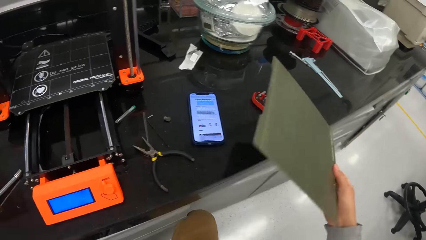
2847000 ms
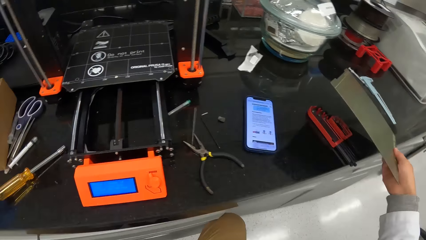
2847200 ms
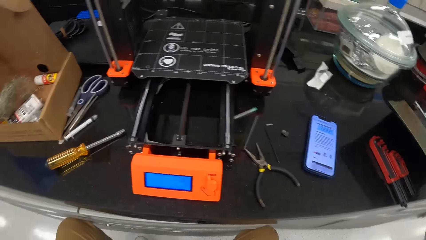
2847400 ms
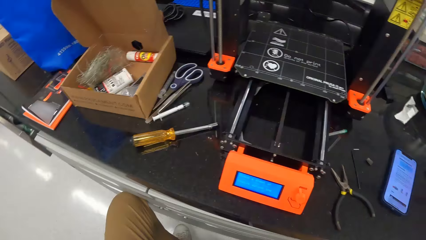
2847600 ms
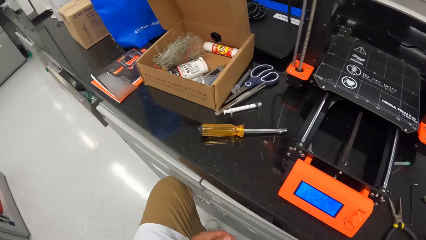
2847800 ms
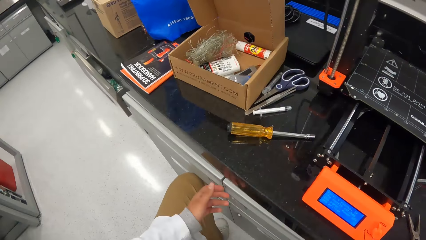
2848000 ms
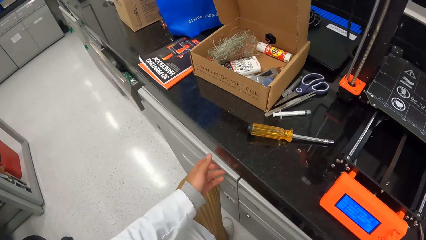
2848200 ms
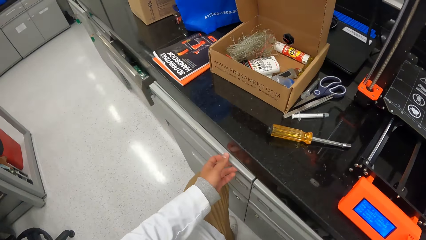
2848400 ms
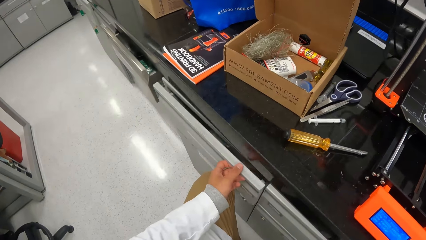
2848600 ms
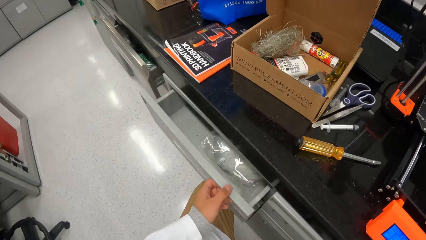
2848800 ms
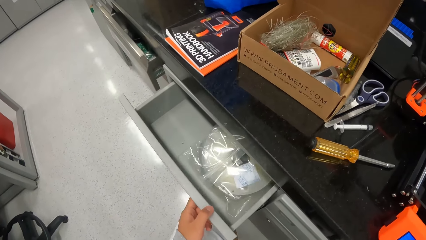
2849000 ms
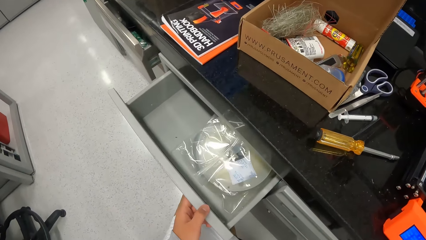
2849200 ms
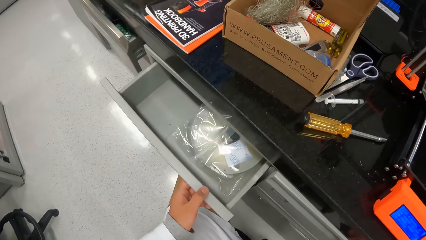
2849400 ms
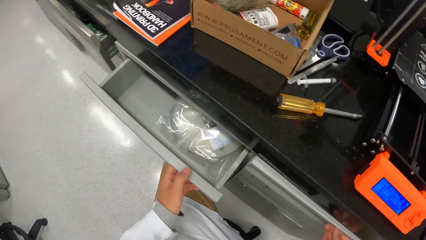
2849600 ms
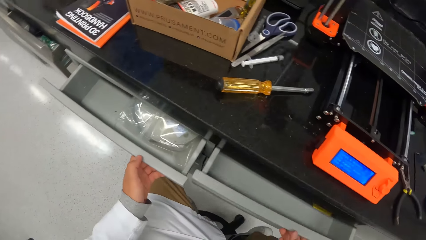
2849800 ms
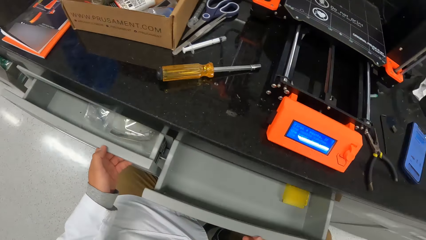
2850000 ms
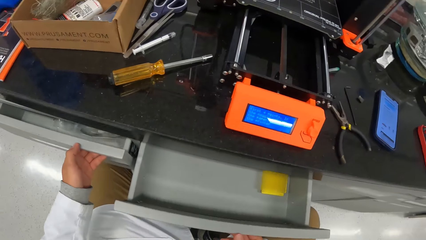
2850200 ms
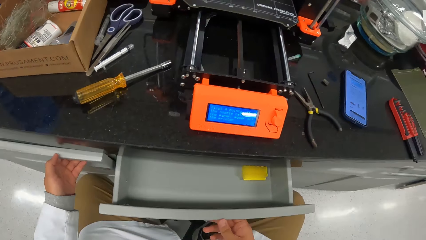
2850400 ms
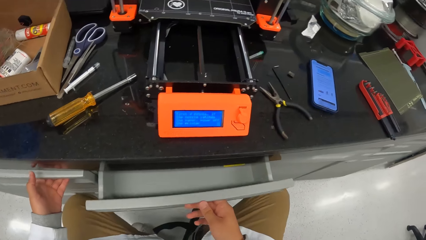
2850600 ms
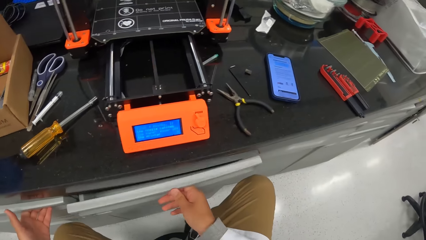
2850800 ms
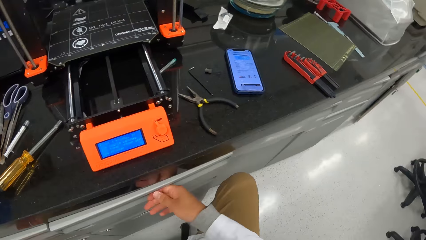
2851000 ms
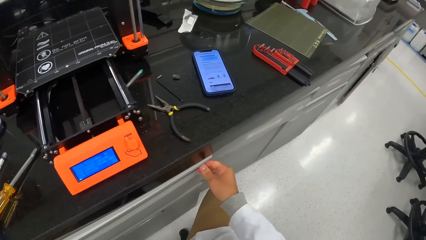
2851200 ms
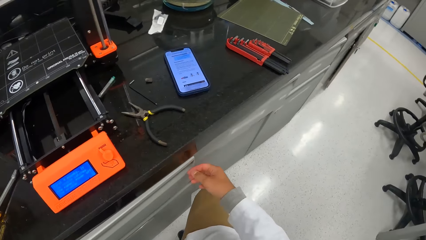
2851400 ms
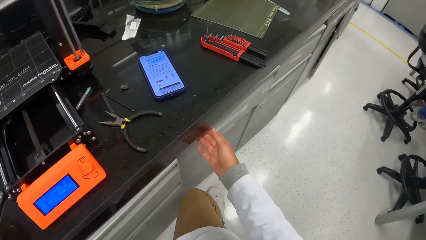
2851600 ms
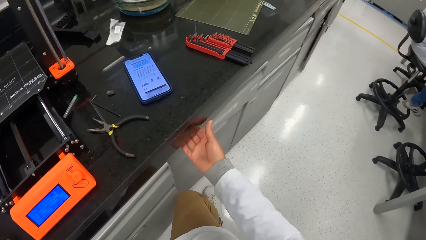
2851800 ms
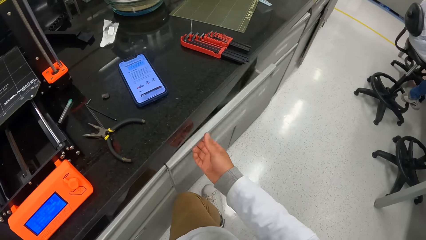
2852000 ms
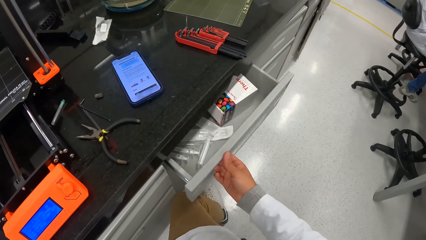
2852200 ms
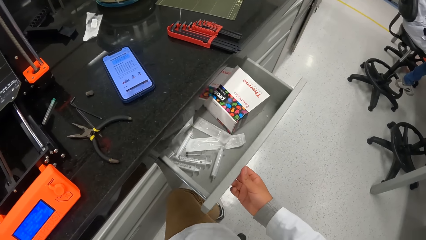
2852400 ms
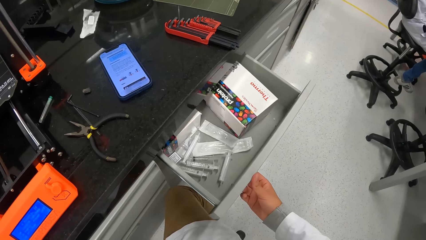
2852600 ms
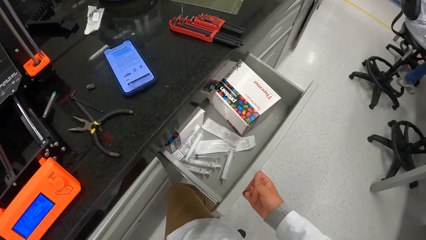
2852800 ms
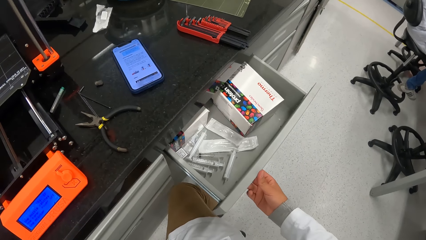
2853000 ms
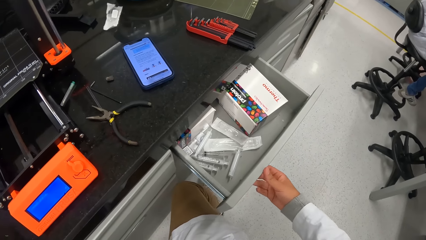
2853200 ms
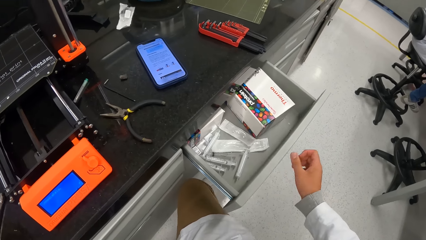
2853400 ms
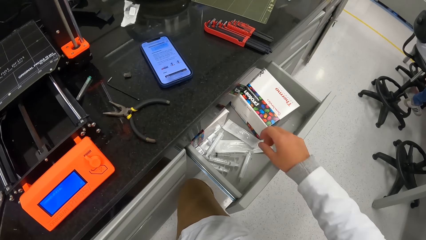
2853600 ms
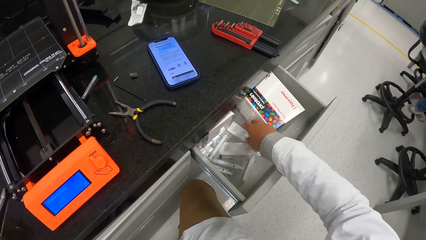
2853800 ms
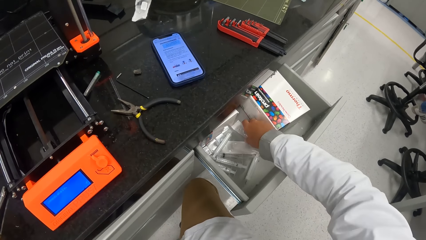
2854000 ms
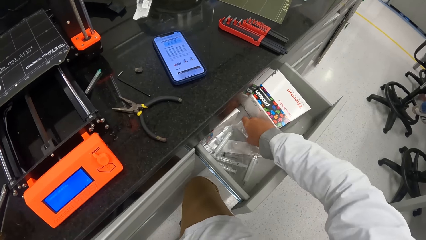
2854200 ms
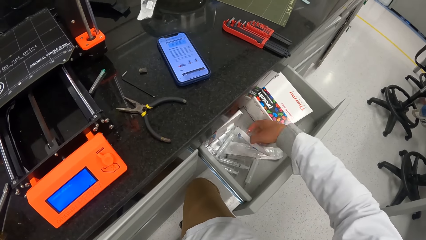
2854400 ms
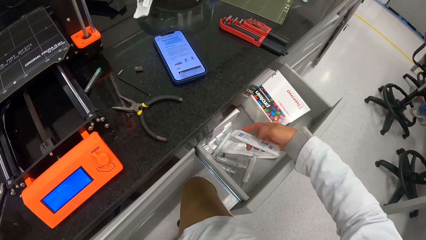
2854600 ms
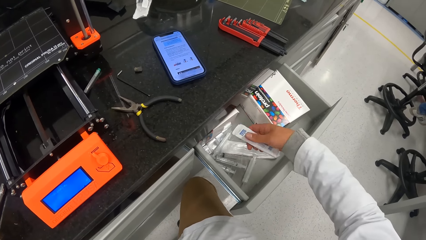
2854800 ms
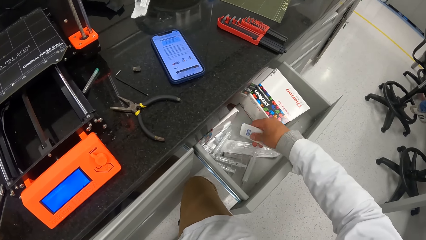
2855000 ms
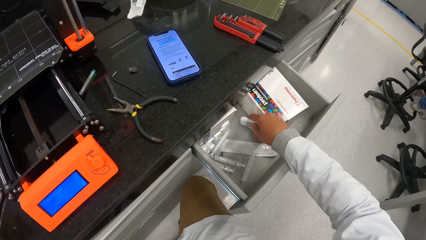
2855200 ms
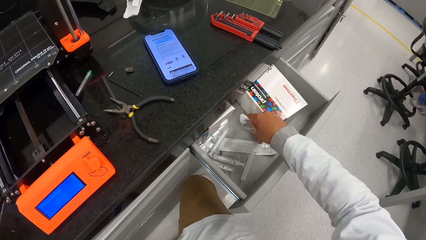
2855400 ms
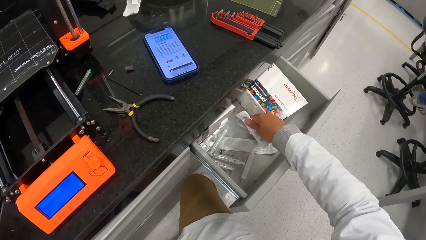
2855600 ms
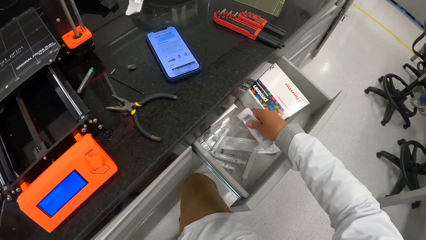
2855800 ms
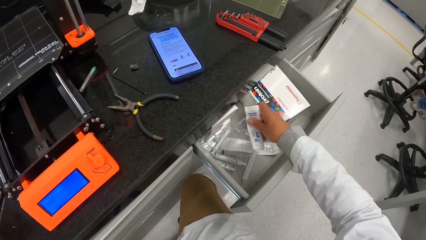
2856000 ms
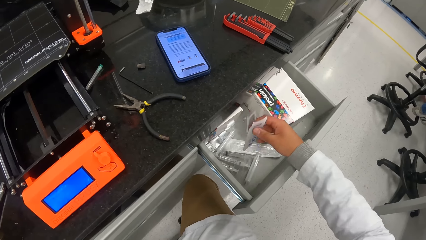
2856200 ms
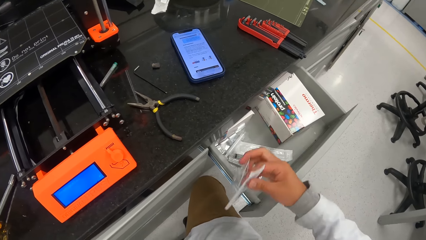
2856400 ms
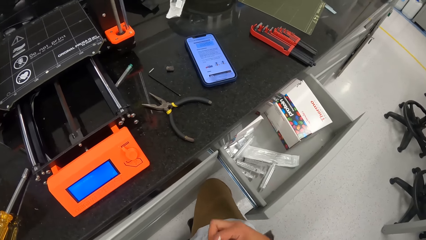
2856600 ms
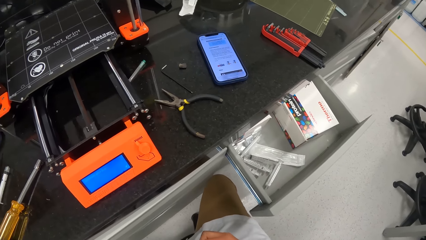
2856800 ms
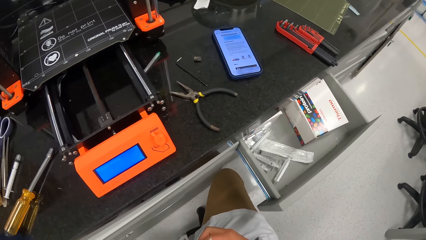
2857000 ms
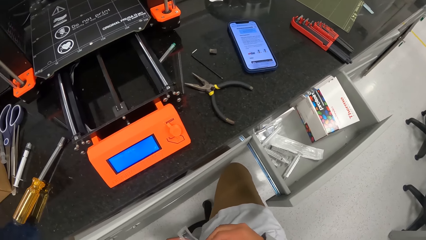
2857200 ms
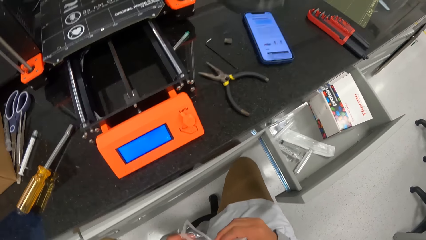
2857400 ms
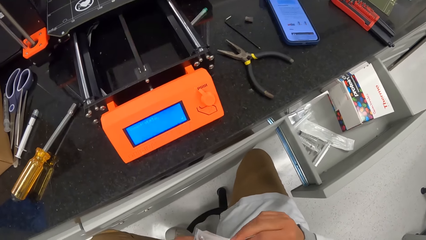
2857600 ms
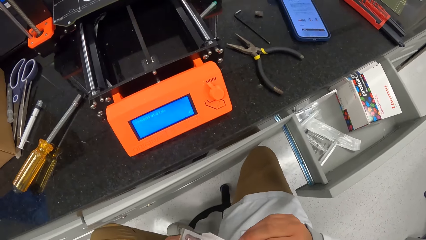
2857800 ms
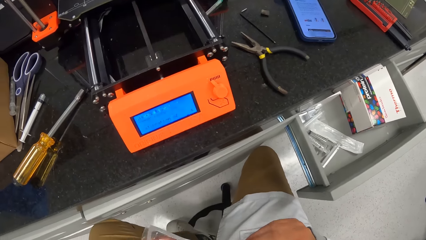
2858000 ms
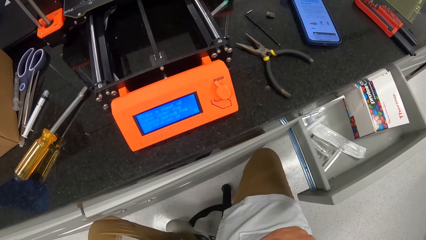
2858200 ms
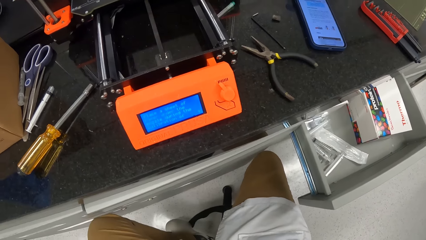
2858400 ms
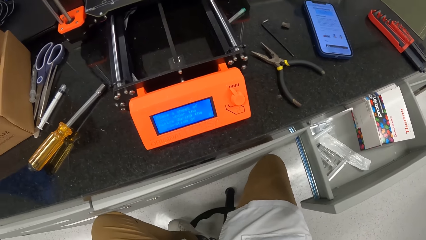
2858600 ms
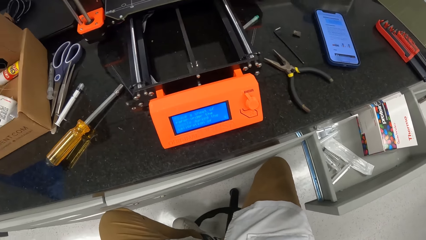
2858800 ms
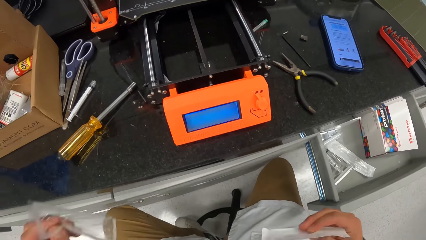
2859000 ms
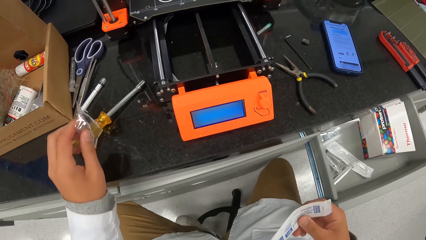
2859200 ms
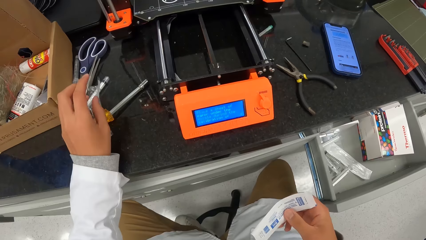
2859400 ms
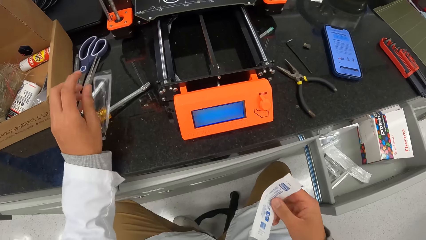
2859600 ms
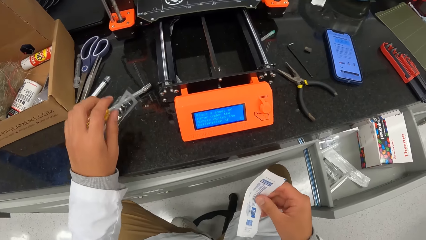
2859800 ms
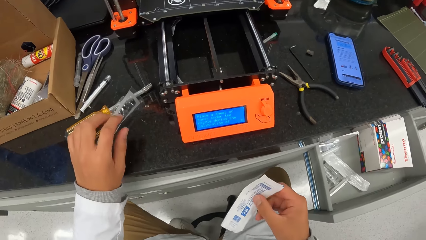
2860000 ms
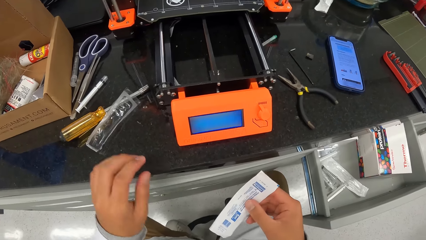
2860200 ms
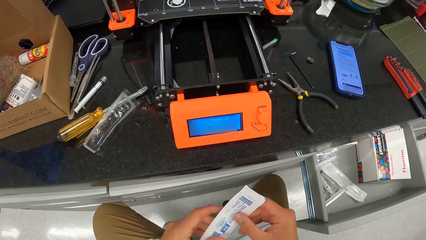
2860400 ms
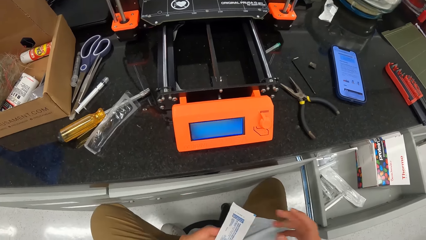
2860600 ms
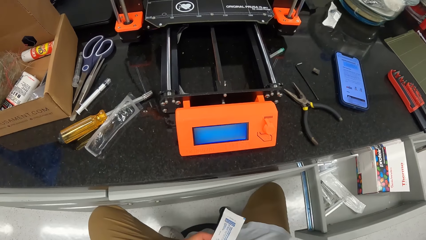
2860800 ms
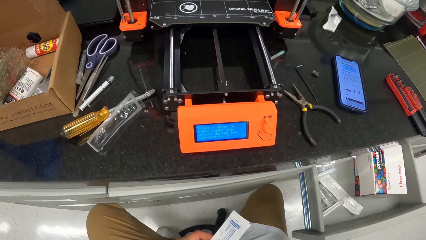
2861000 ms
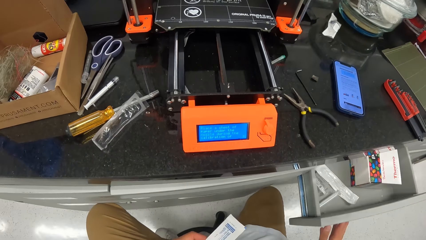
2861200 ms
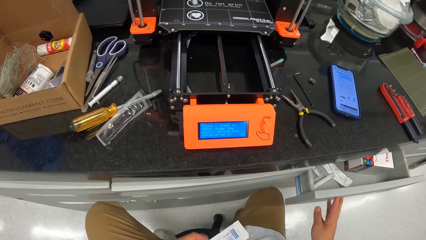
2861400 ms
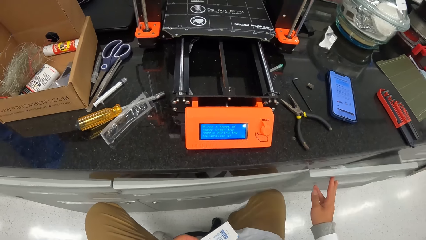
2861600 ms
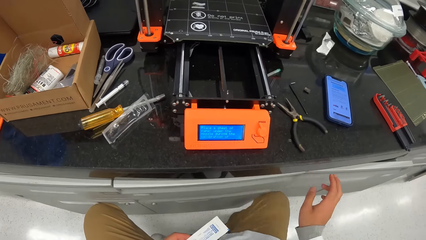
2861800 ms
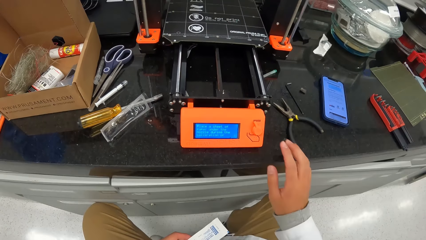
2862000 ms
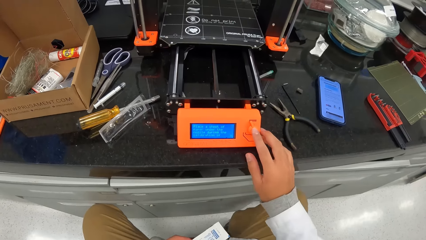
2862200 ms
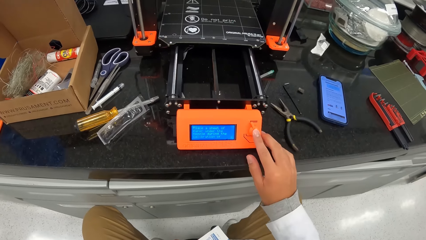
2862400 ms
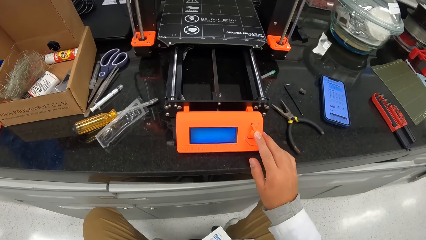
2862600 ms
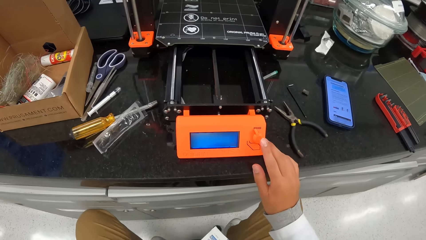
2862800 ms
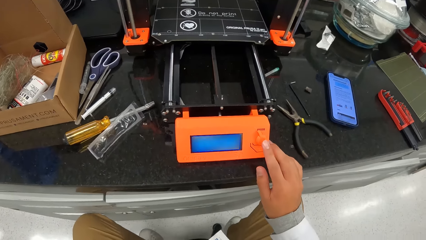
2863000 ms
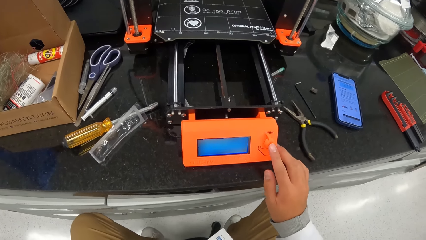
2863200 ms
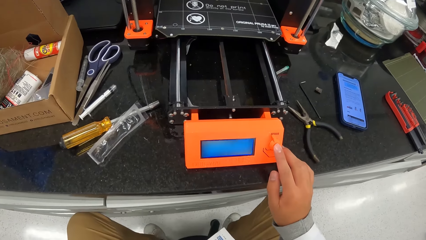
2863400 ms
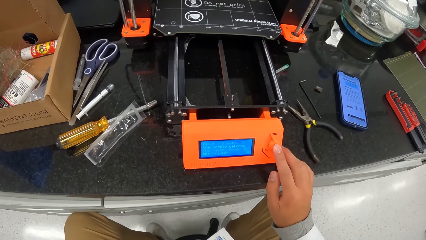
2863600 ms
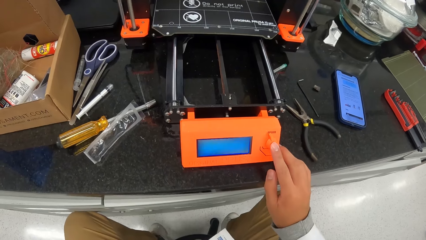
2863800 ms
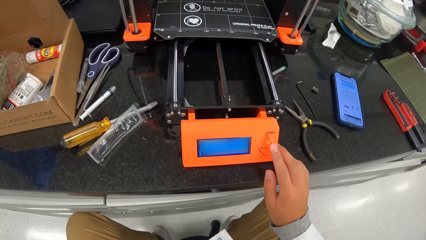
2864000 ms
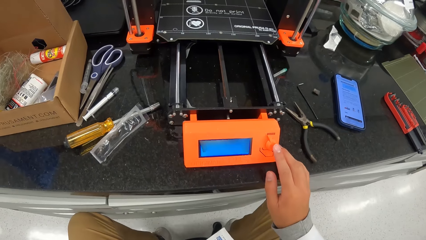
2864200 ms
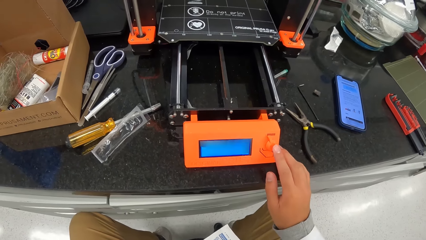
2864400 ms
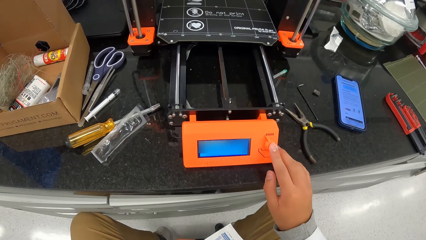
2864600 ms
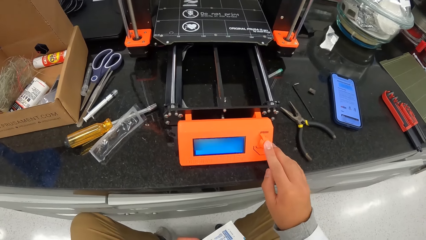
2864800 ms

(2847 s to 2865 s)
The camera wearer drops the 3D printer bed in his right hand on the work bench. He opens a drawer on the work bench with his left hand. He closes the drawer on the work bench with his left hand. He opens a drawer on the work bench with his right hand. He opens the drawer on the work bench with his right hand again. He picks up a syringe wrapper or needle from the drawer on the work bench with his right hand. He drops the front pack of the wrapper on the work bench with his left hand. He holds the back pack of the wrapper with his hands. He closes the drawer on the work bench with his right hand. He operates the 3D printer with his right hand. He resets the weighing machine.
